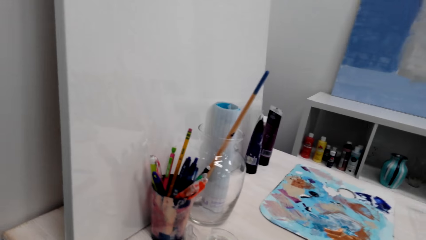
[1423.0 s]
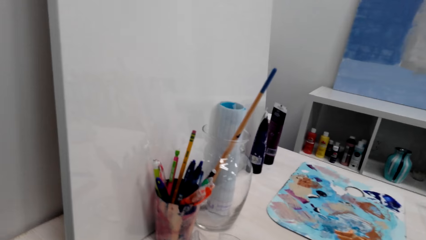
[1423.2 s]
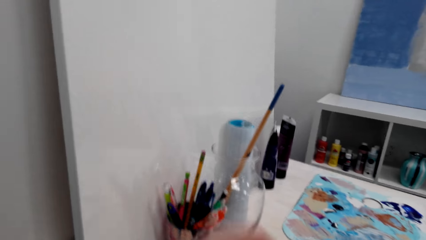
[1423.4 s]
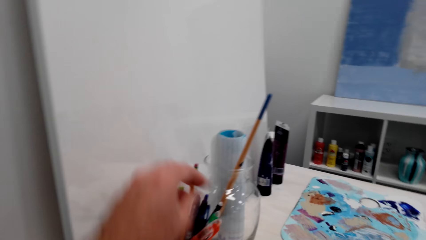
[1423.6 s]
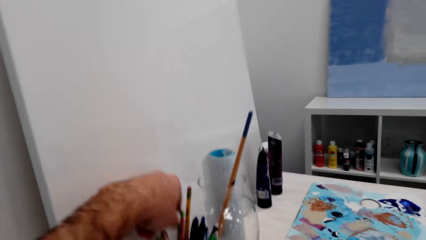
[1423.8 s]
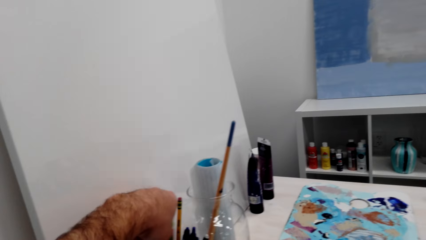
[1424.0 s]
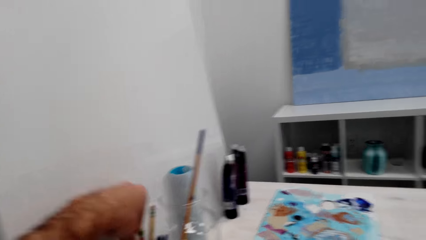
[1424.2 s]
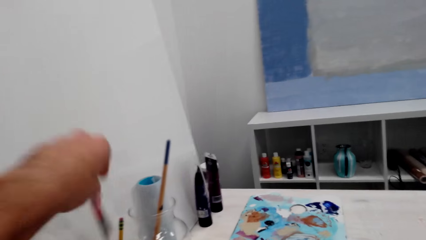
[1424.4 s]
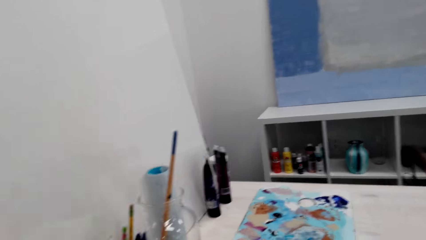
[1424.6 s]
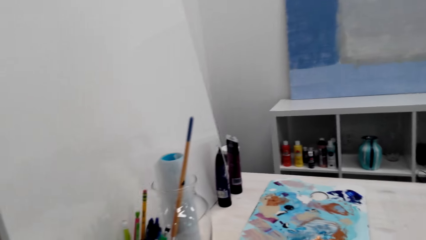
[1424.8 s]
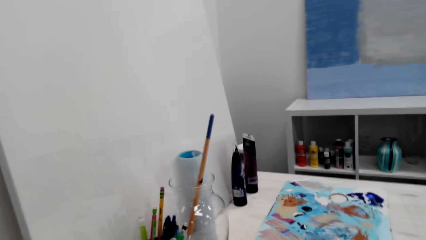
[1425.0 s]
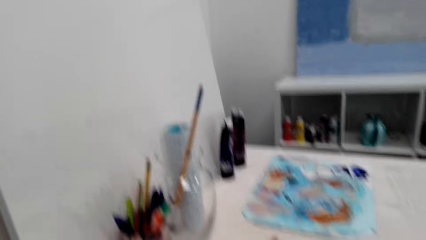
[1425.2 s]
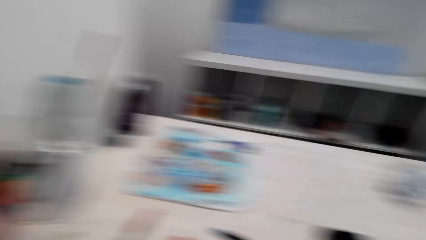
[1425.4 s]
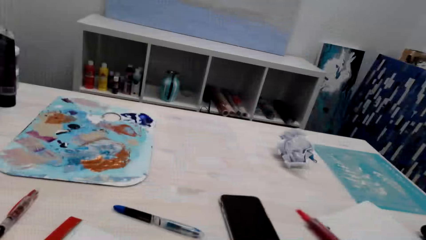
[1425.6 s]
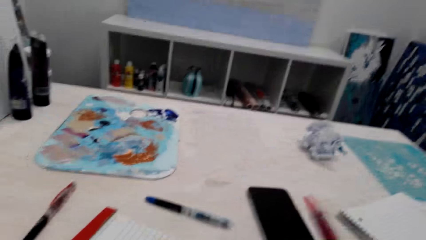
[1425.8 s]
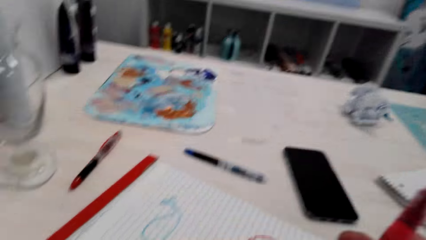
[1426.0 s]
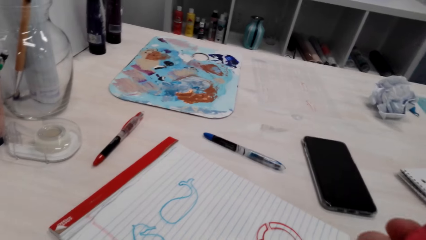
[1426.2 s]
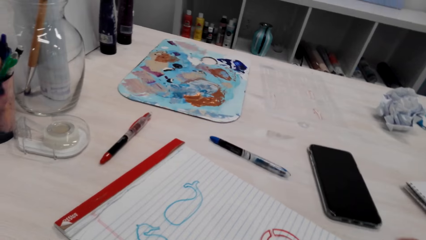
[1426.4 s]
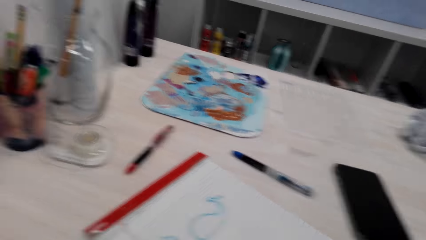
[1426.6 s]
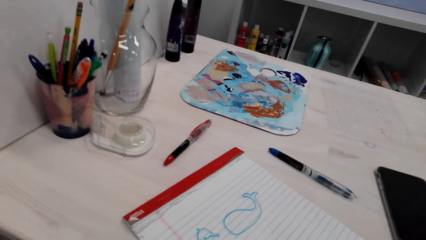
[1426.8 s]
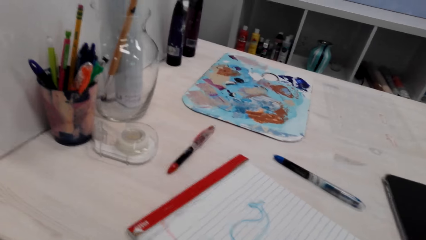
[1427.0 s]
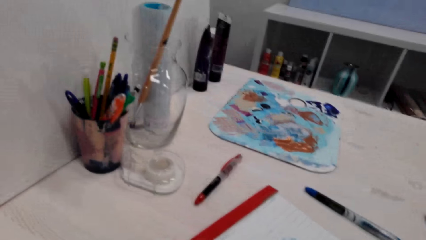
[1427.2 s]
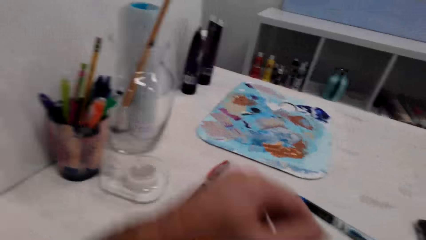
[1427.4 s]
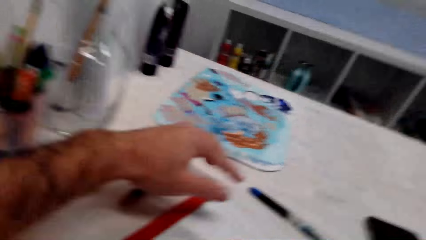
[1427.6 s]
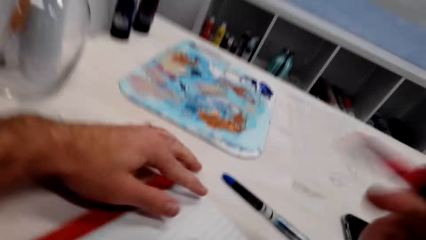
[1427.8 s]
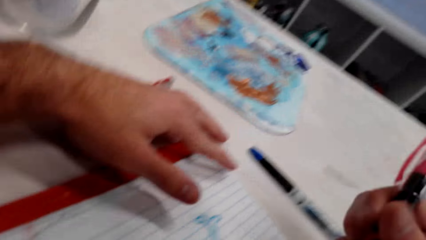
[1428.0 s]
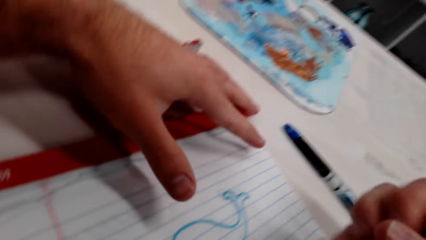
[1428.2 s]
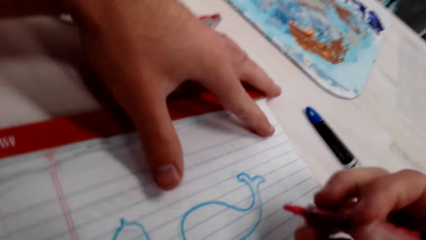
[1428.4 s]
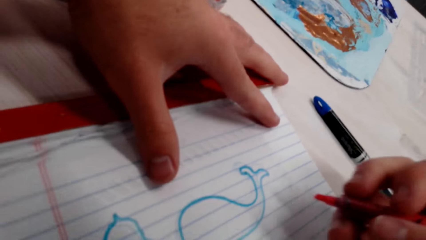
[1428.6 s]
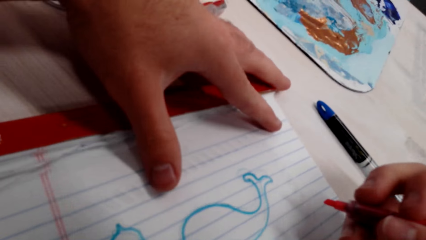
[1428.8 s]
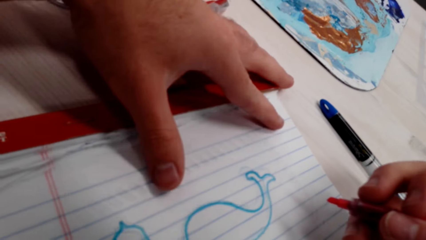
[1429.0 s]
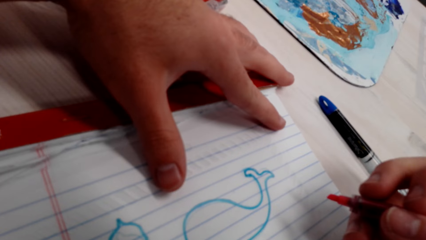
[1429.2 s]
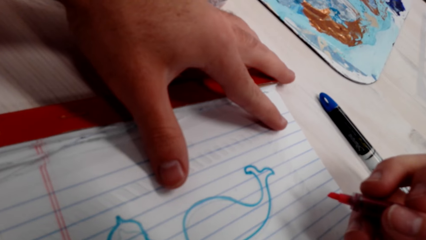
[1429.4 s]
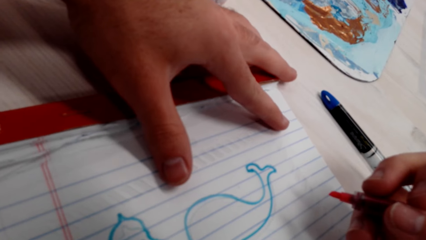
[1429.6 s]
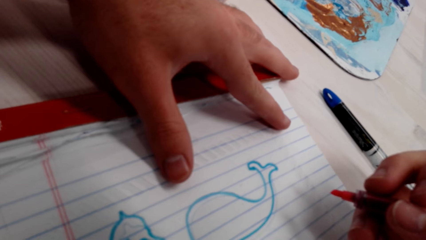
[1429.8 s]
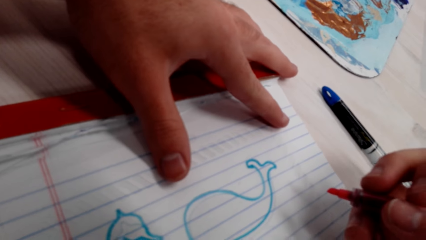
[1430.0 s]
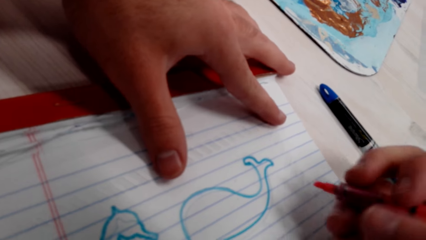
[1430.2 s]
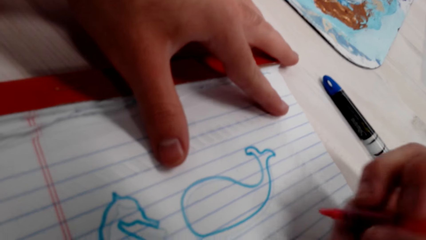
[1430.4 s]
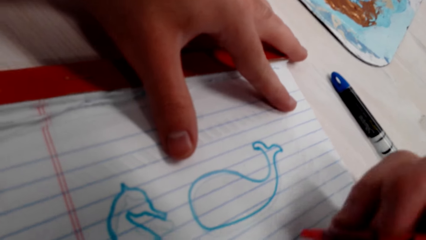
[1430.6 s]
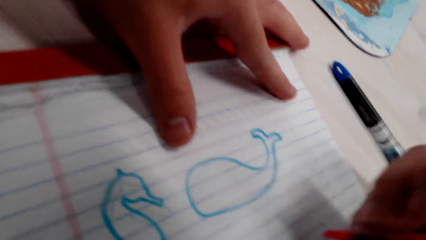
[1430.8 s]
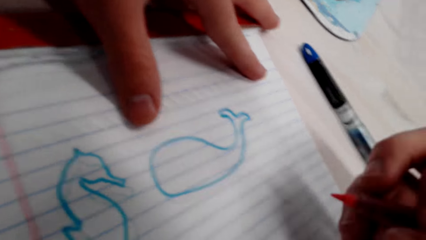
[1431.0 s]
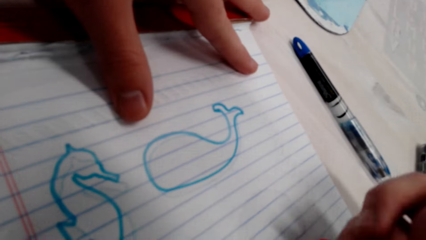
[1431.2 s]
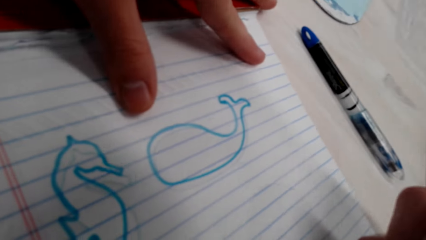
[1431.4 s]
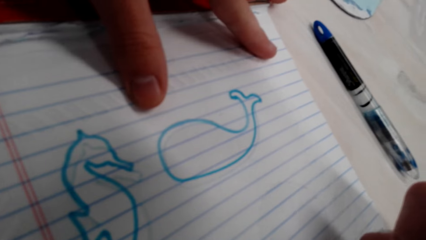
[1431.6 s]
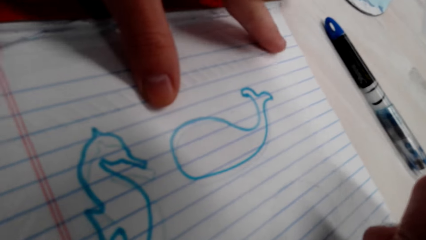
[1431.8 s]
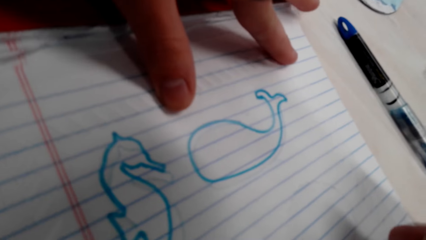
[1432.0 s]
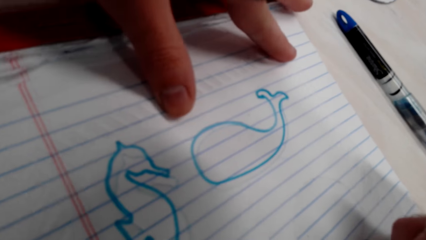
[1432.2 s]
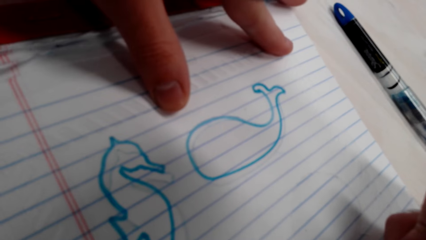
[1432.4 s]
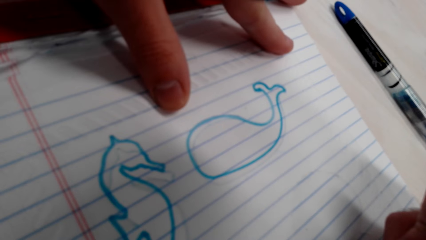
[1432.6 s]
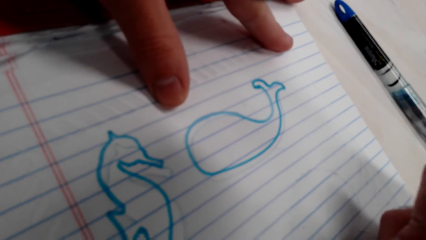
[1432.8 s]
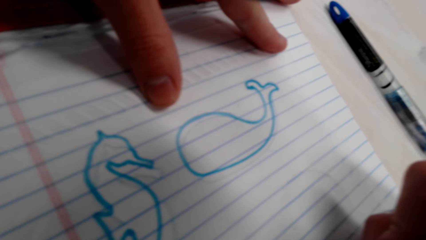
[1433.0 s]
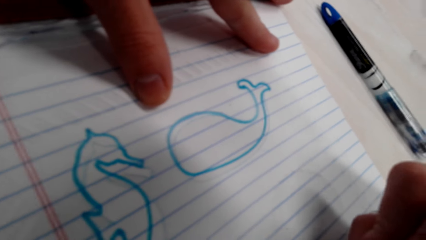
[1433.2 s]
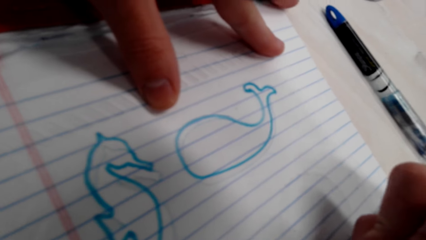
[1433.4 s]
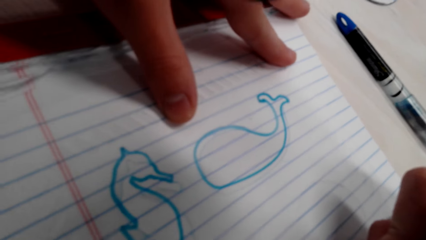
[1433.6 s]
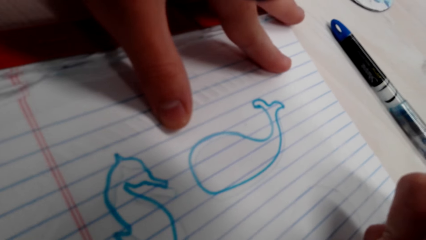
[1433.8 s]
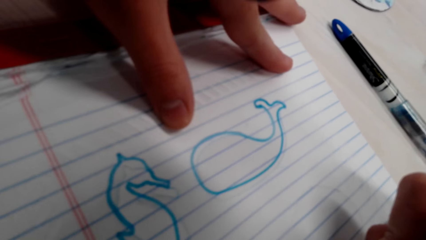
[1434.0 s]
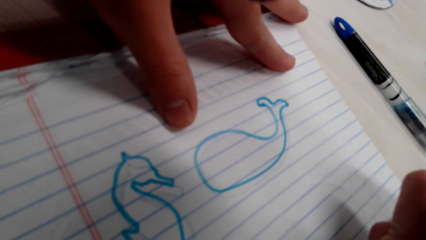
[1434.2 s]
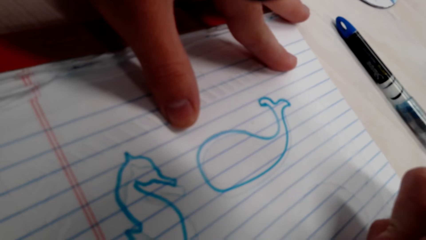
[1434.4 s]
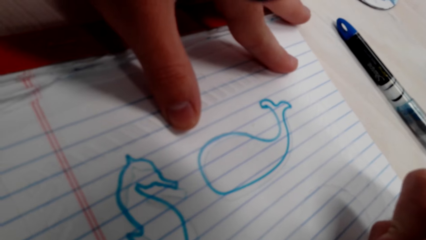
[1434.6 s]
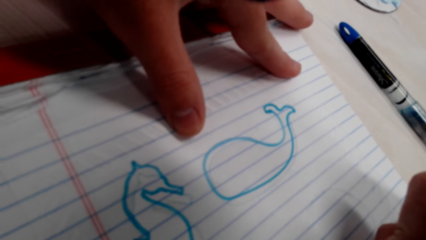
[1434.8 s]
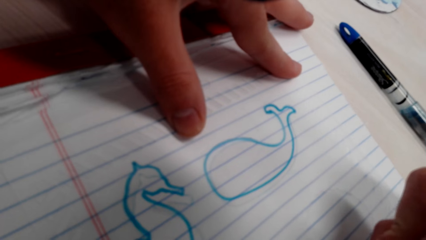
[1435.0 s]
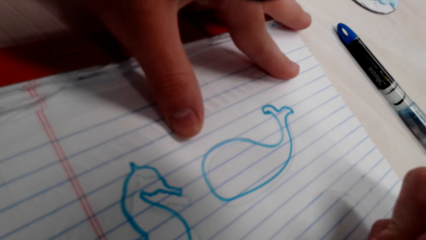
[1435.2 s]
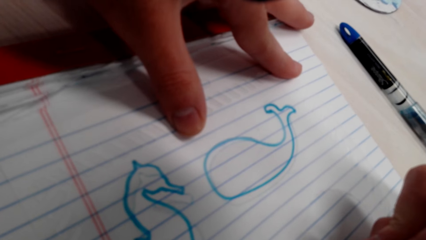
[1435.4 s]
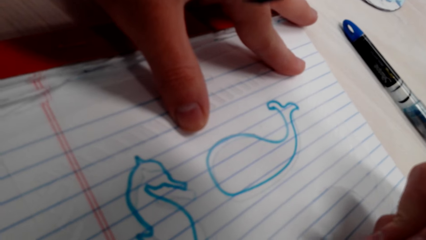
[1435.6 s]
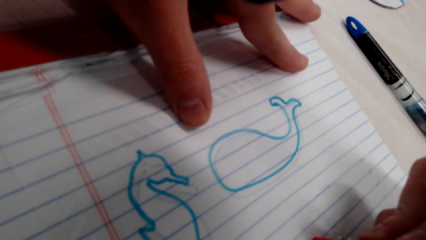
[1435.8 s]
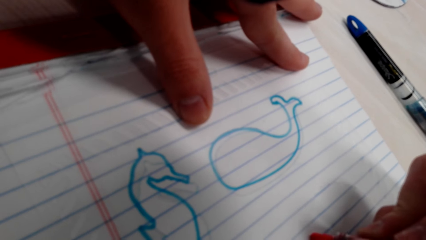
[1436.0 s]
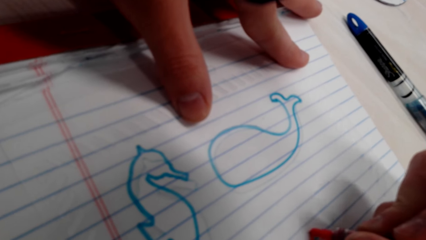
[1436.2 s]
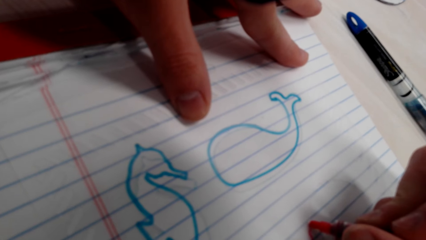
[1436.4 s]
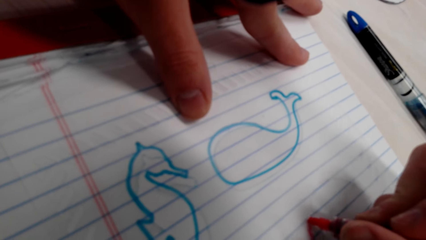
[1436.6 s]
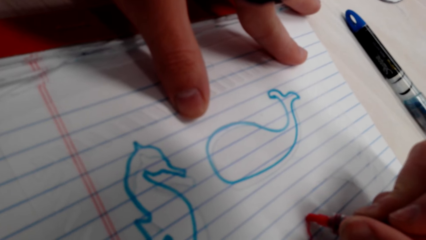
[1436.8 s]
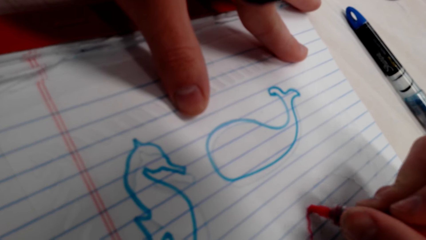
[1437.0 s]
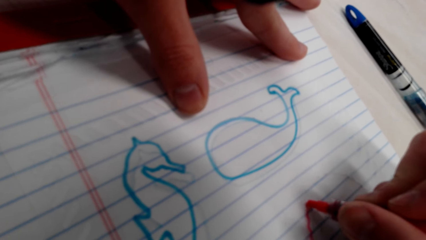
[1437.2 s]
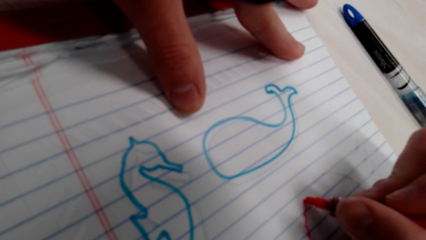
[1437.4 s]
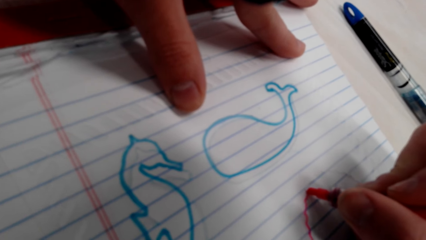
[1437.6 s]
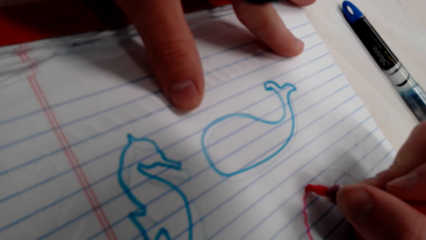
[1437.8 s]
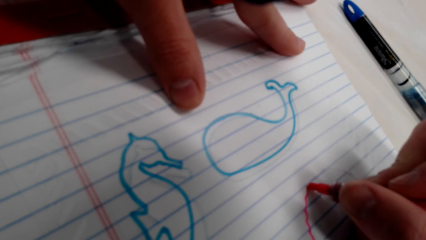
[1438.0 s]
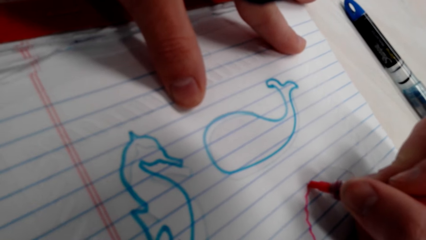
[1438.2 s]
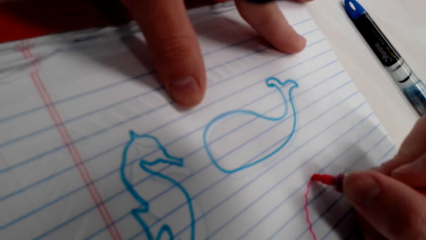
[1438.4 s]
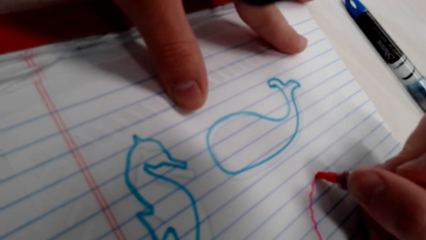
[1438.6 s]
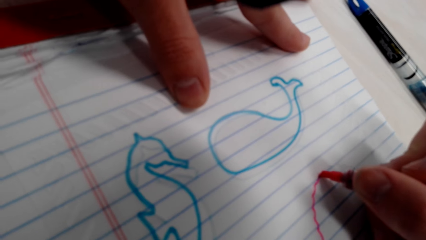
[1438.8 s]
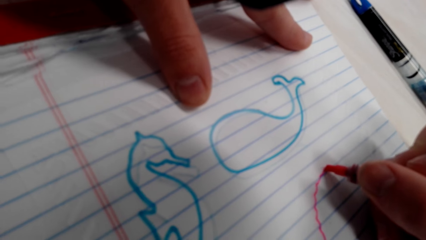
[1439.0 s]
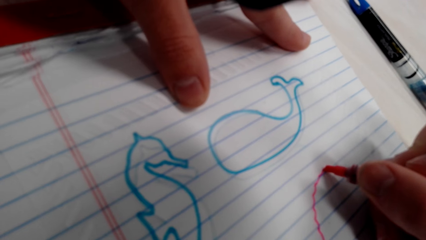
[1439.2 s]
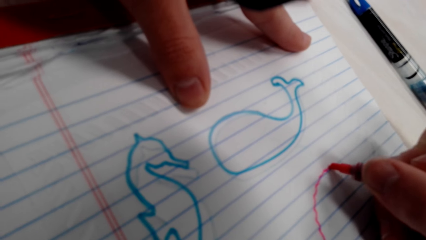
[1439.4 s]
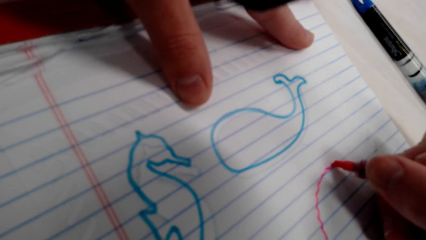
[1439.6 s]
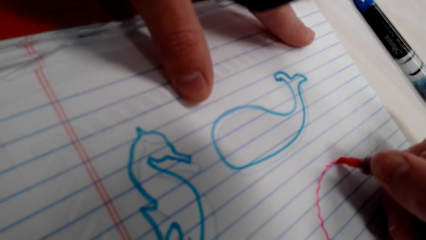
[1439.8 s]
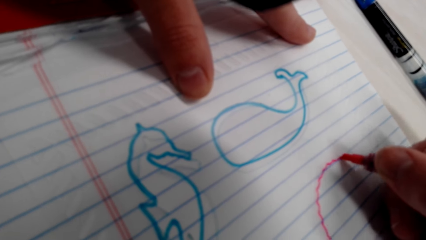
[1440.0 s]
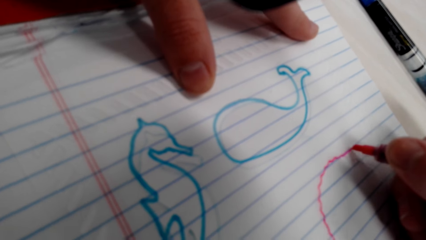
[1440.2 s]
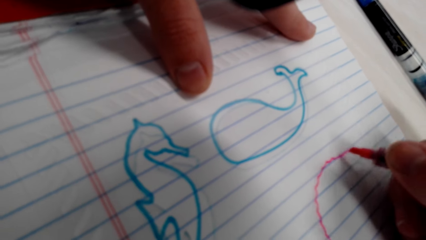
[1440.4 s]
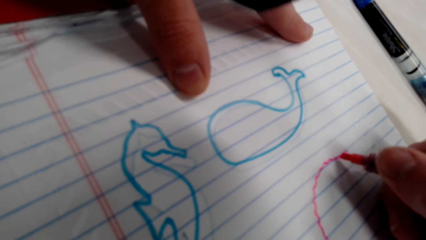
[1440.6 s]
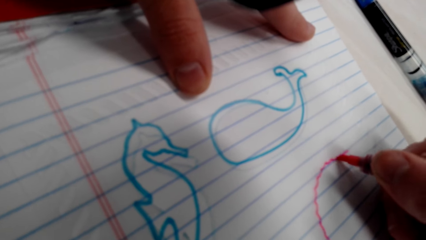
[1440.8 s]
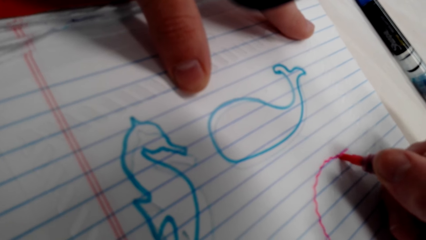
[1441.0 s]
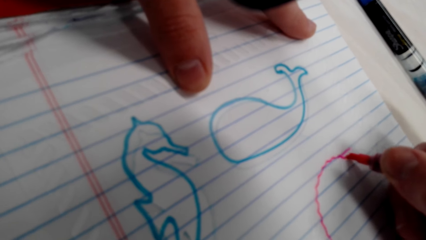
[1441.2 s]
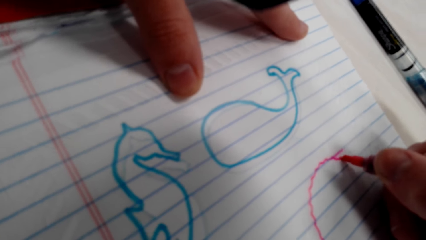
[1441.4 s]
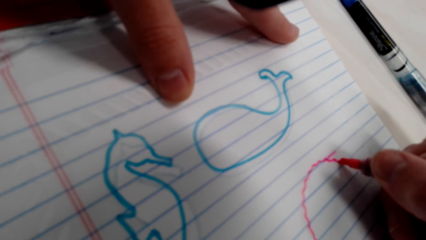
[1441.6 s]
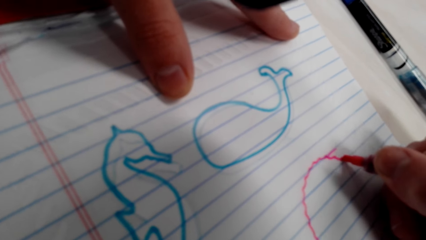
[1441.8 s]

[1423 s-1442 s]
The camera wearer picks up another marker pen. They hold the marker pen. They draw with the marker pen. They draw on the paper.
